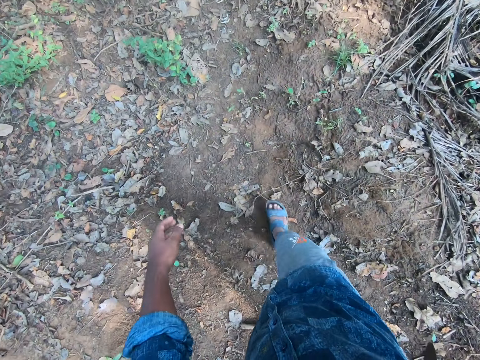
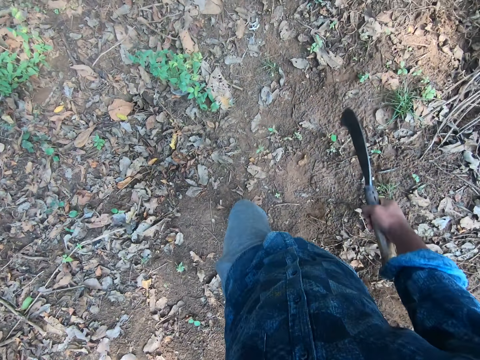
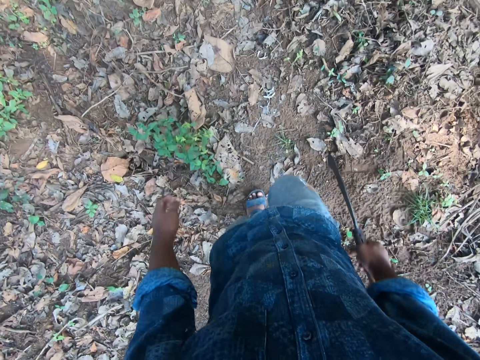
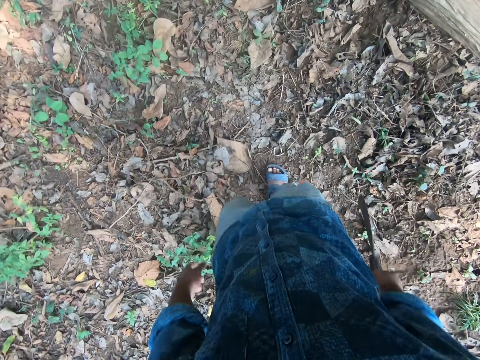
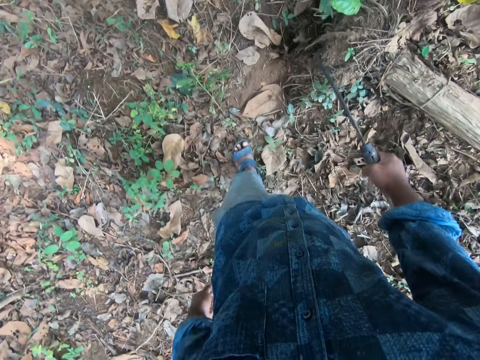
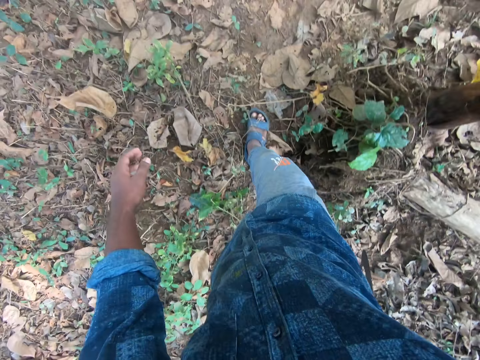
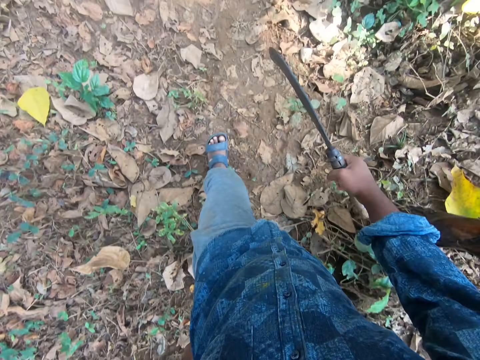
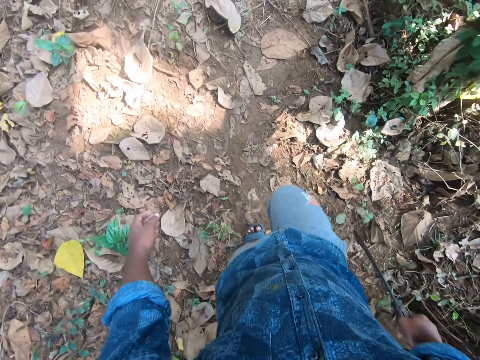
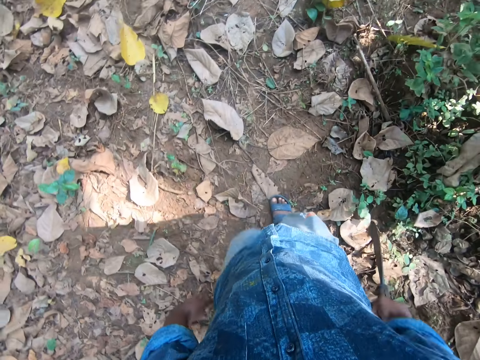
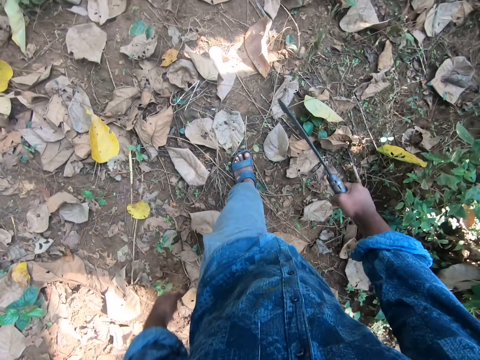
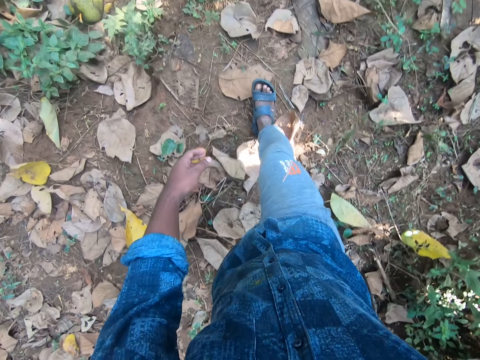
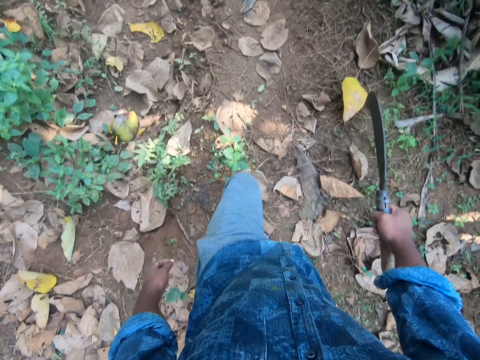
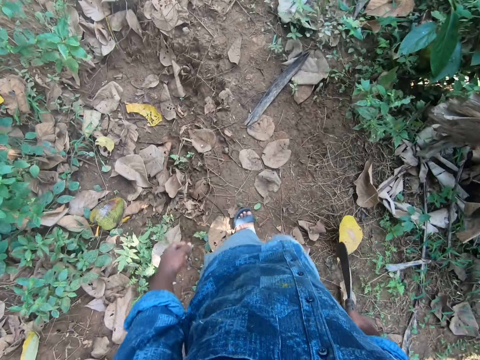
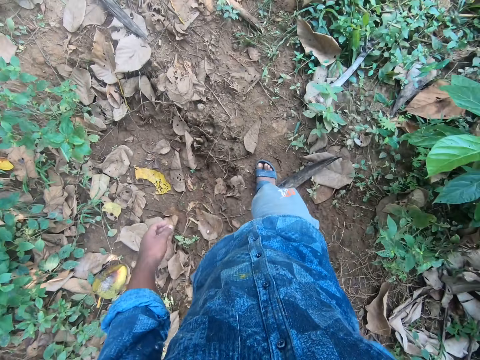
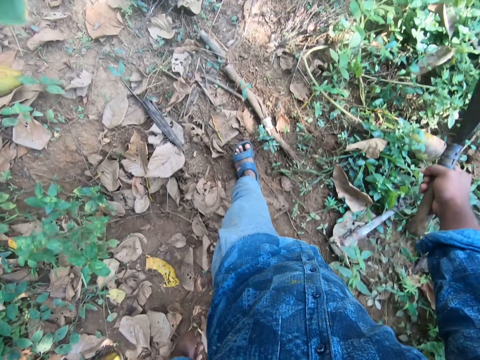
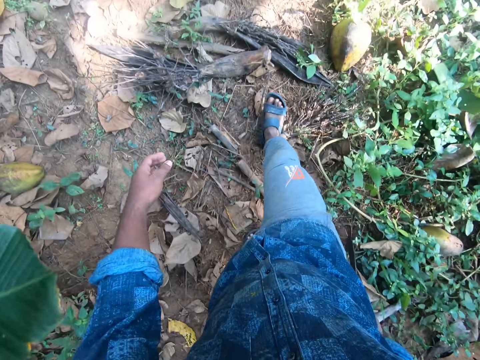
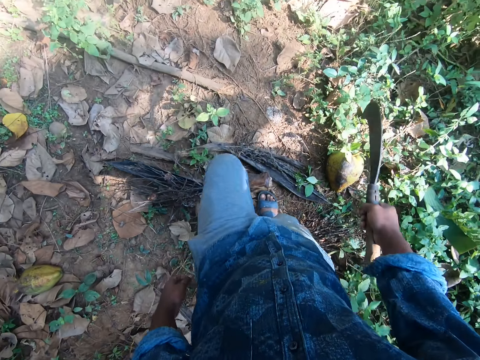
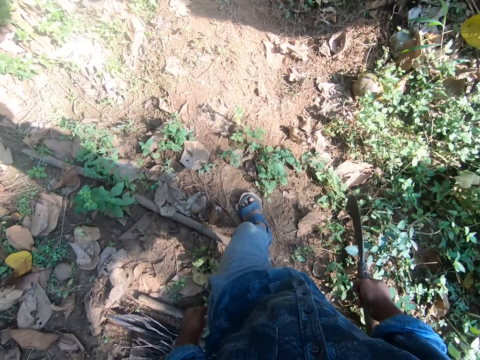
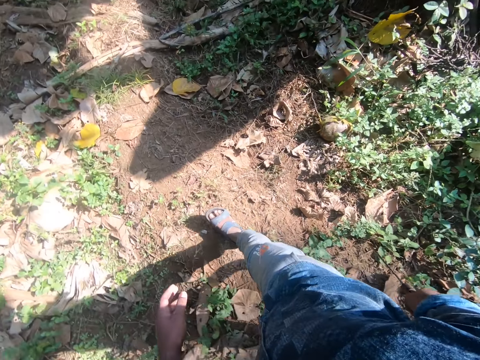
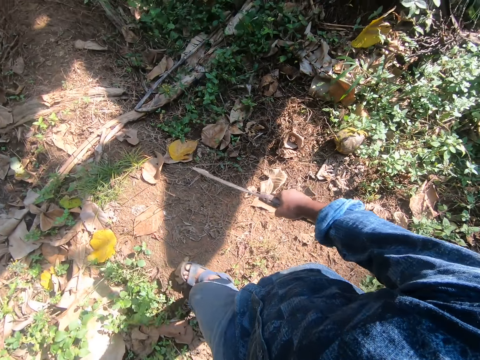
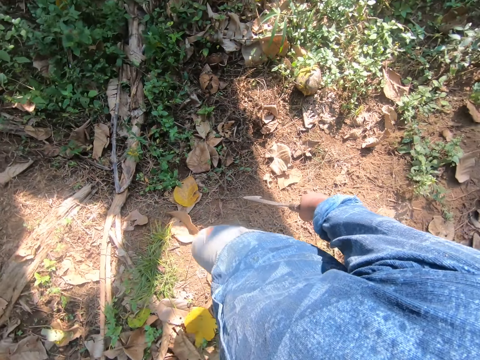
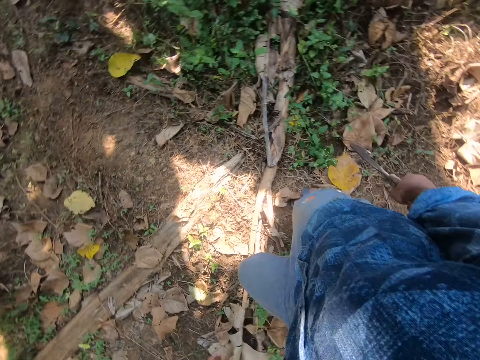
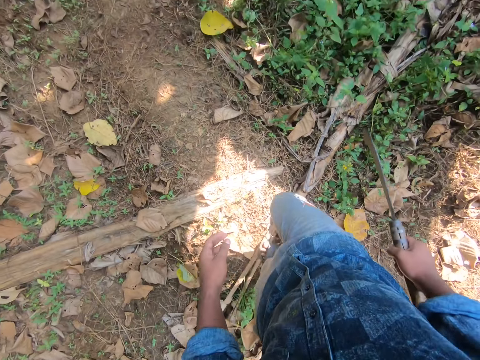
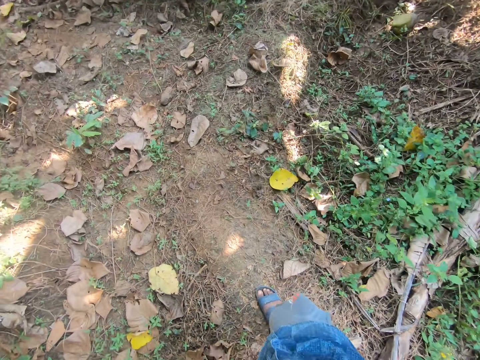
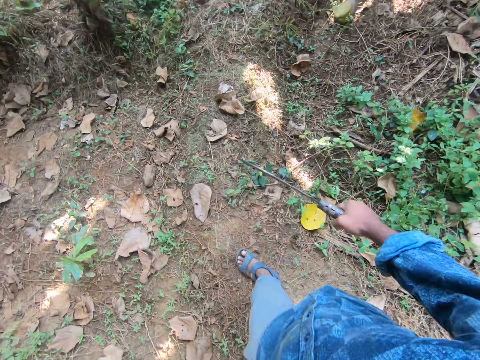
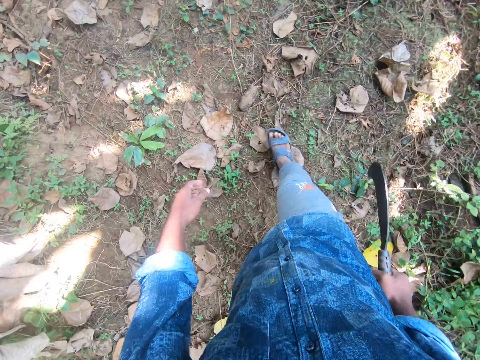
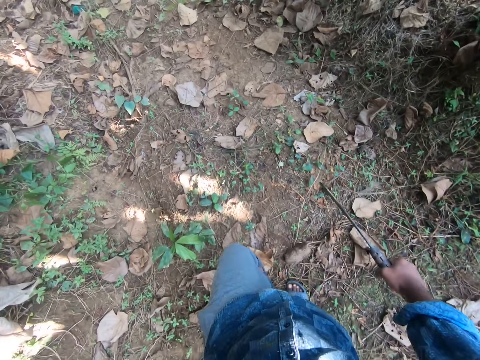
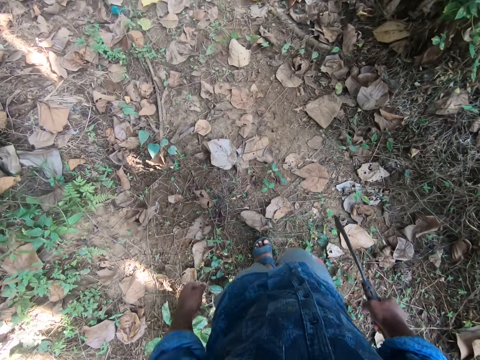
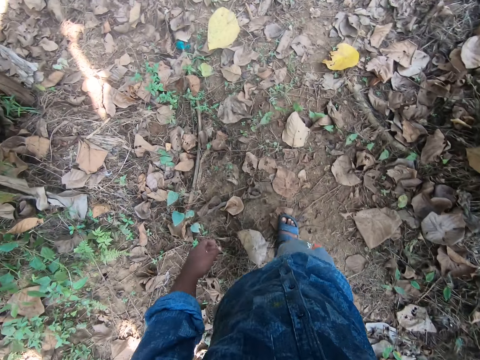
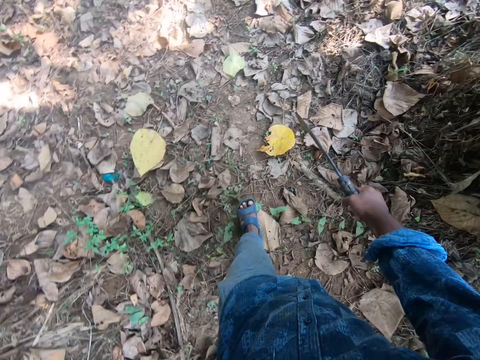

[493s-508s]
The camera wearer walks around the garden.

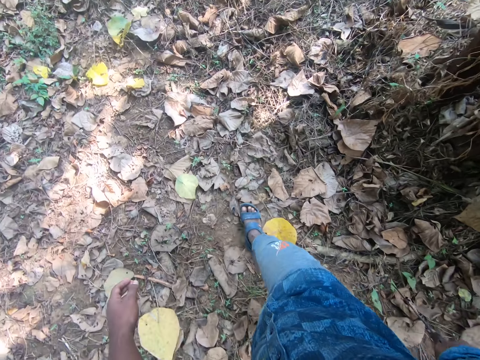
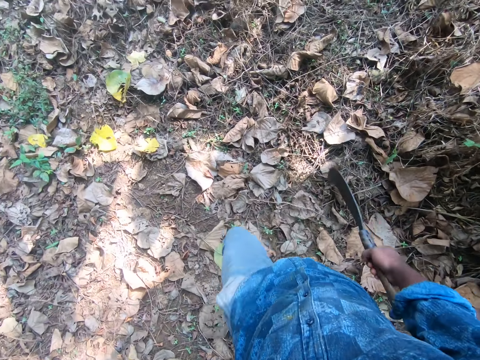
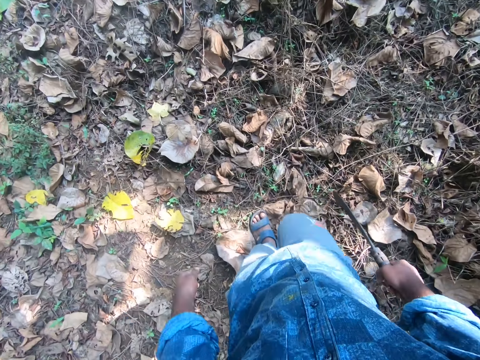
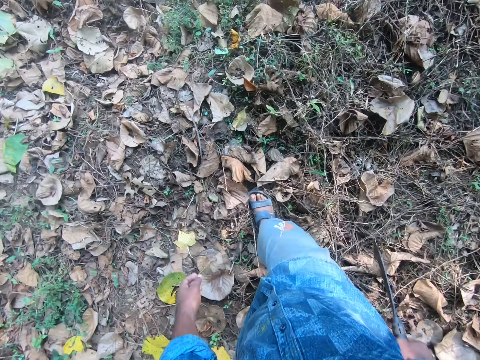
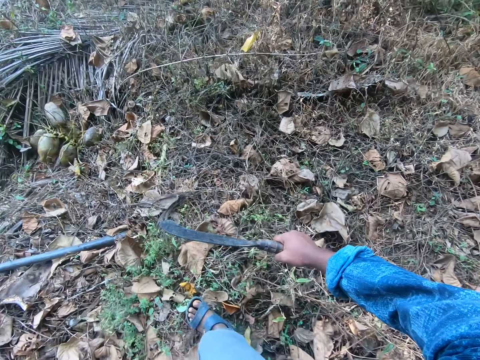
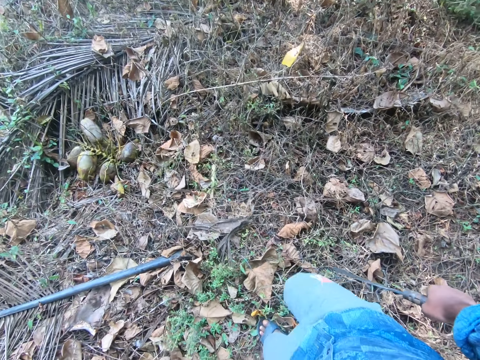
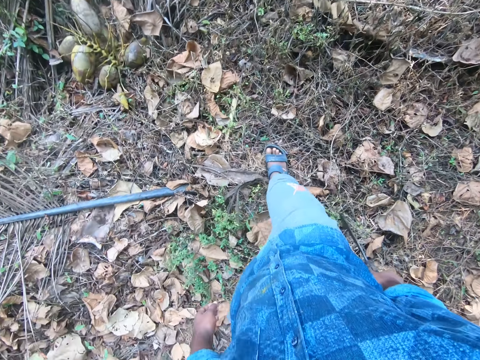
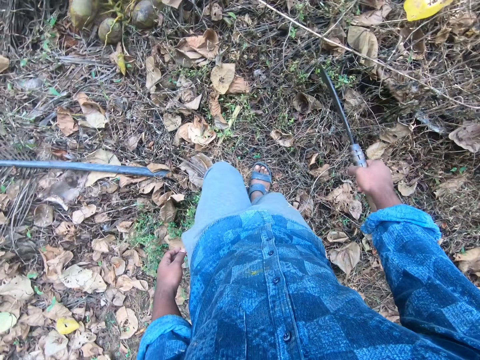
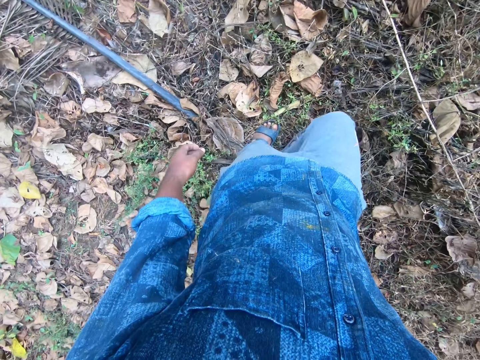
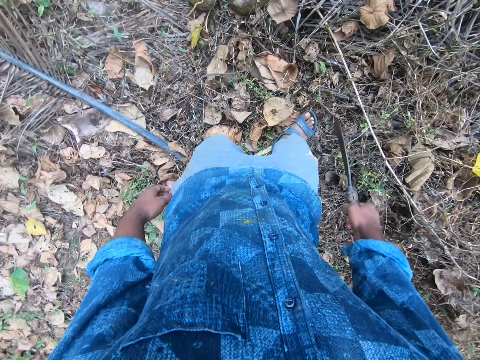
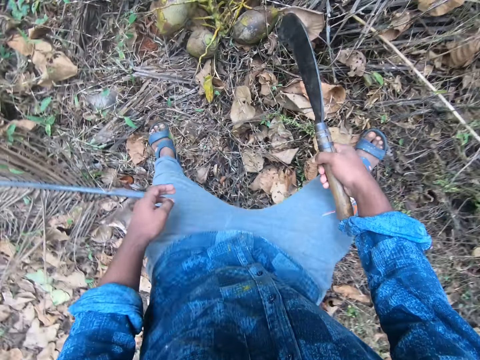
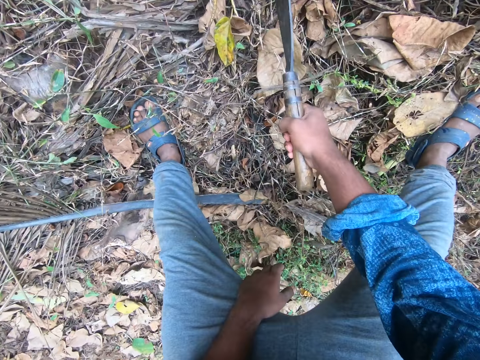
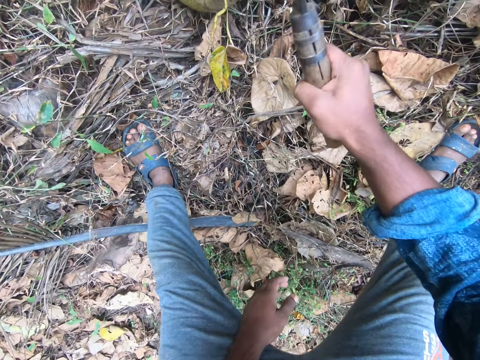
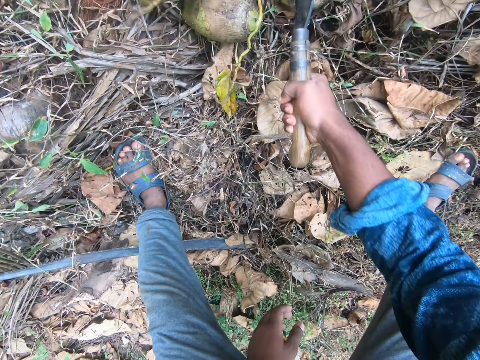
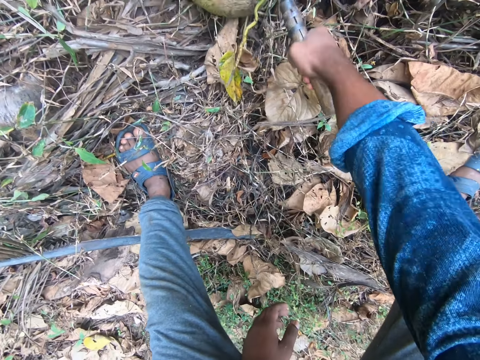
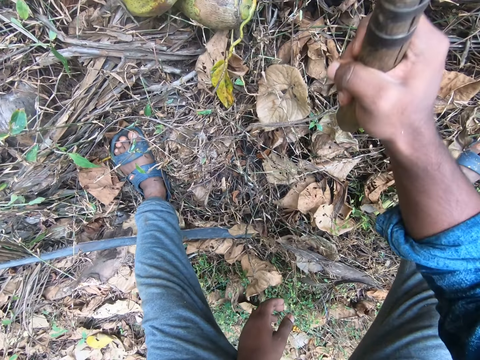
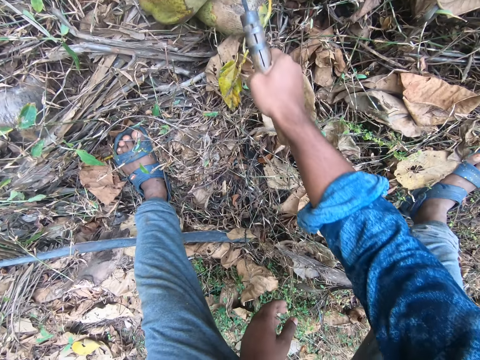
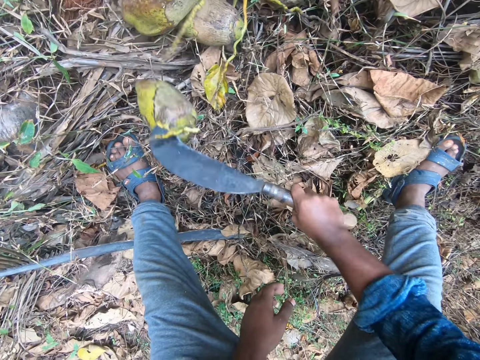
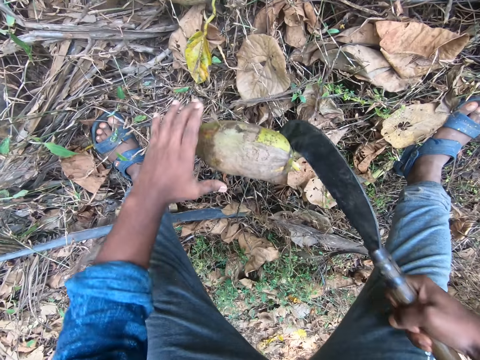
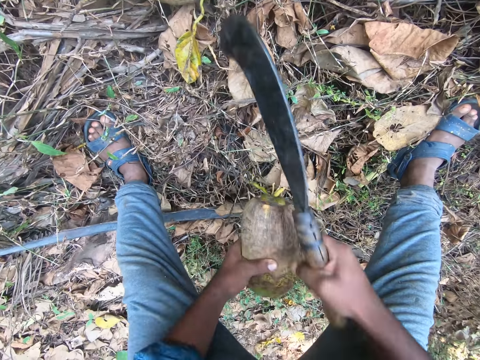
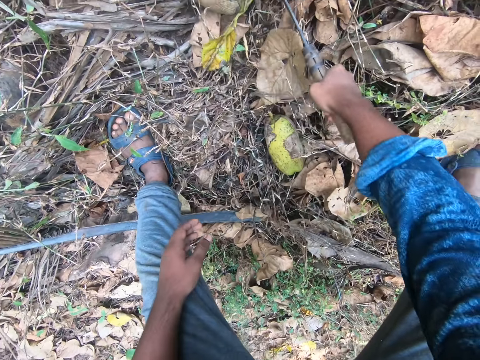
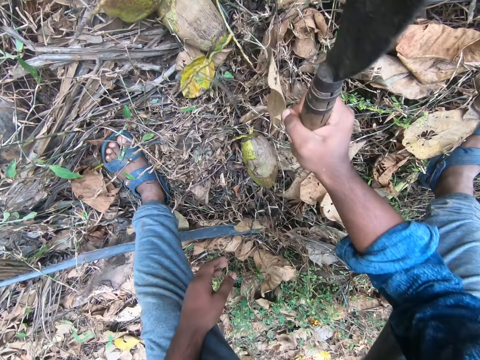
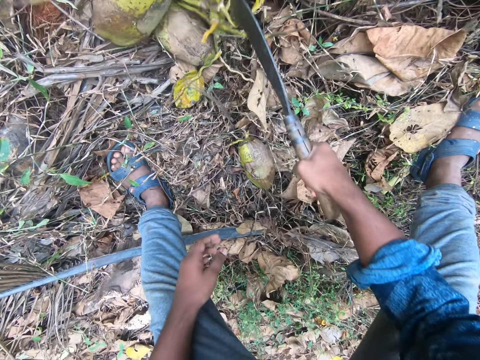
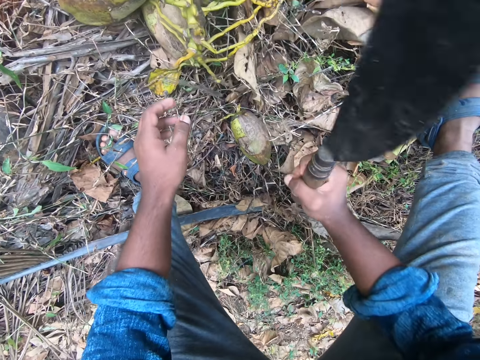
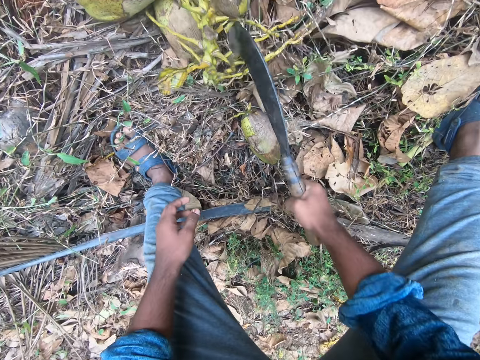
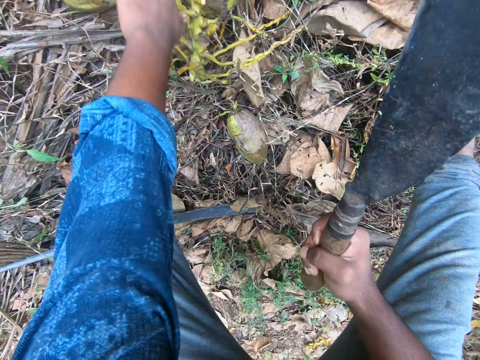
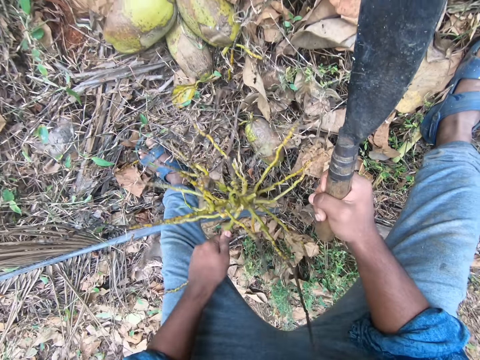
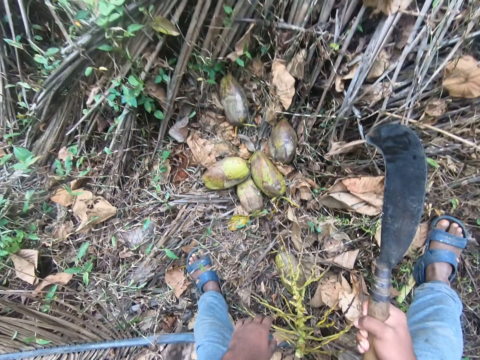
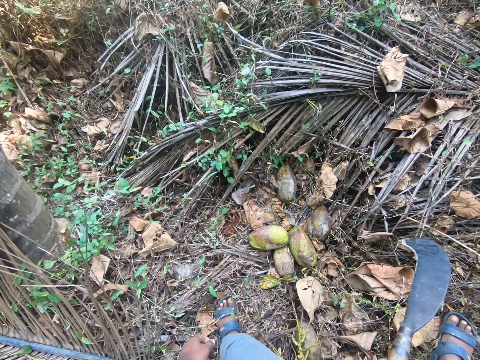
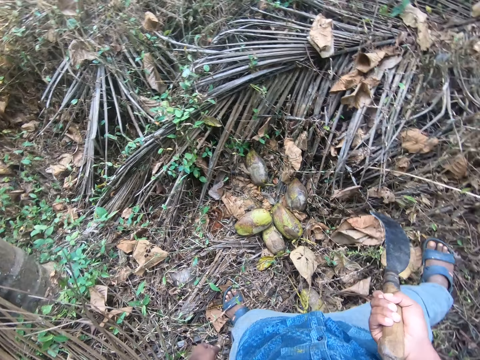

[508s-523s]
The camera wearer strikes fruits with the sickle in his right hand. He removes the fruit from the sickle with his left hand. He pulls the inflorescence of the plant with his left hand.
